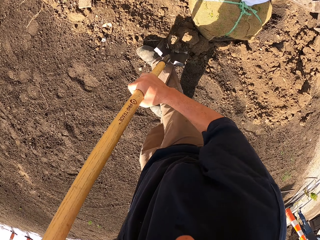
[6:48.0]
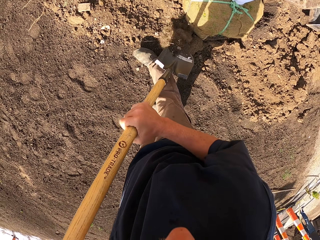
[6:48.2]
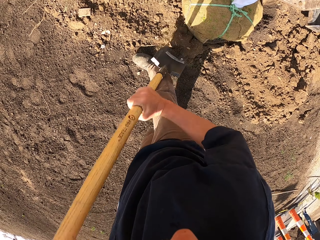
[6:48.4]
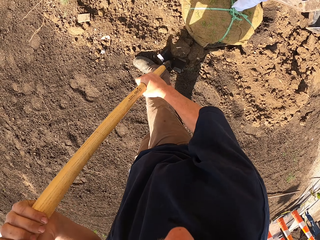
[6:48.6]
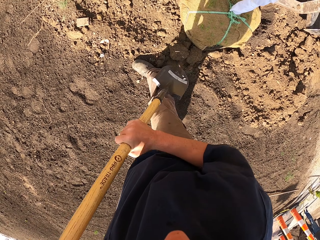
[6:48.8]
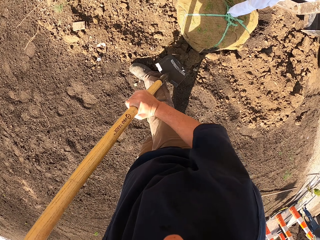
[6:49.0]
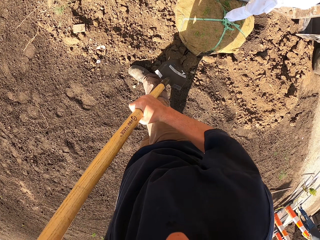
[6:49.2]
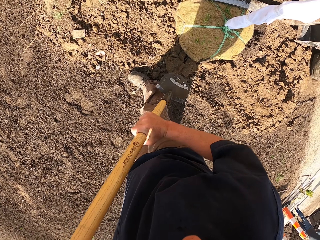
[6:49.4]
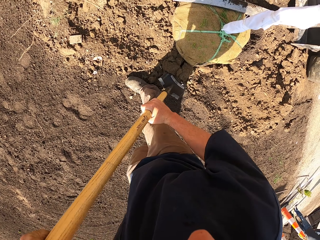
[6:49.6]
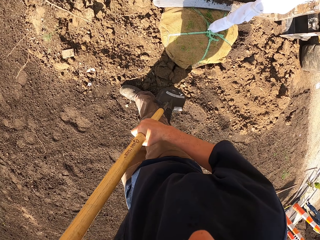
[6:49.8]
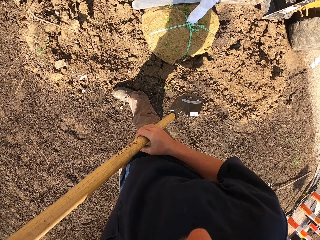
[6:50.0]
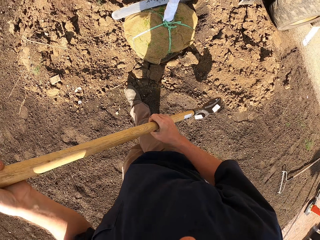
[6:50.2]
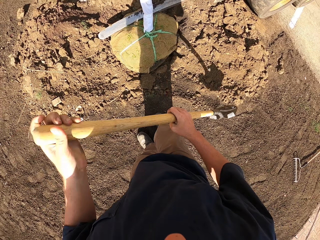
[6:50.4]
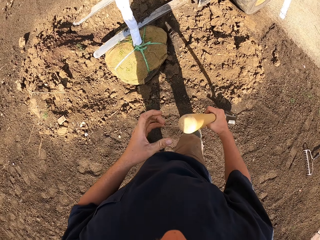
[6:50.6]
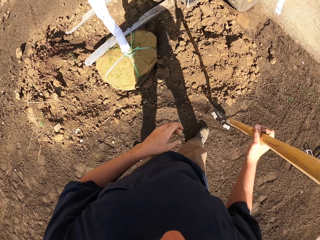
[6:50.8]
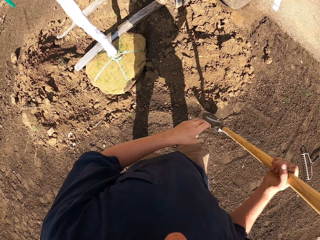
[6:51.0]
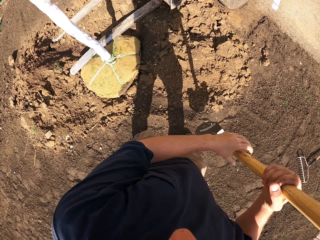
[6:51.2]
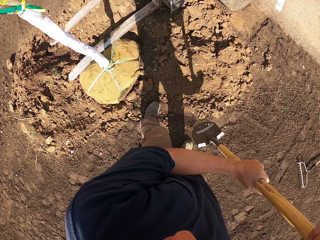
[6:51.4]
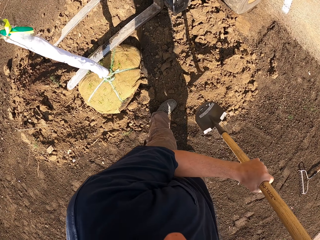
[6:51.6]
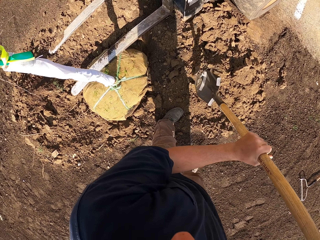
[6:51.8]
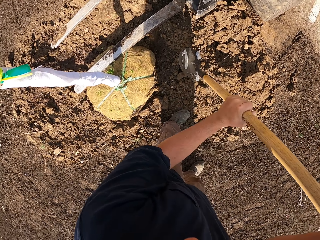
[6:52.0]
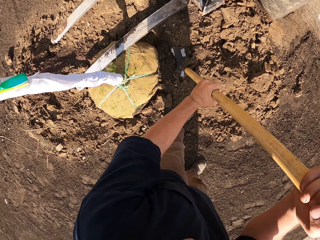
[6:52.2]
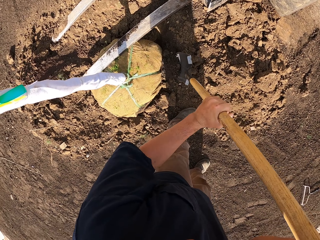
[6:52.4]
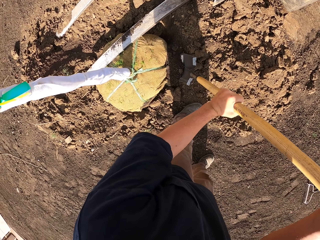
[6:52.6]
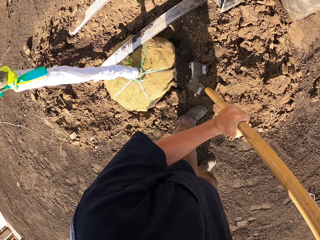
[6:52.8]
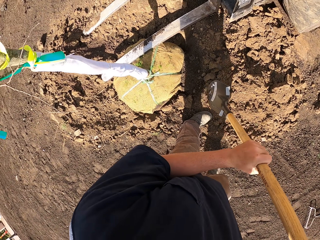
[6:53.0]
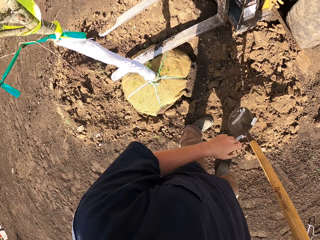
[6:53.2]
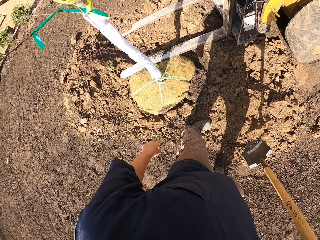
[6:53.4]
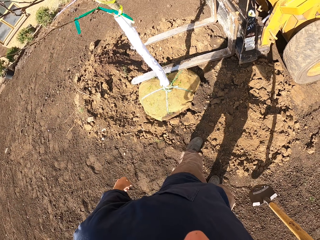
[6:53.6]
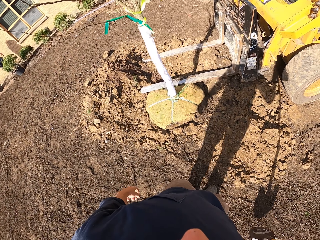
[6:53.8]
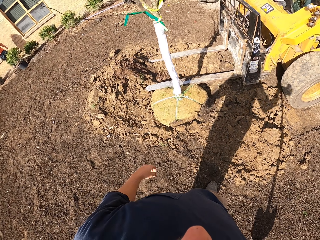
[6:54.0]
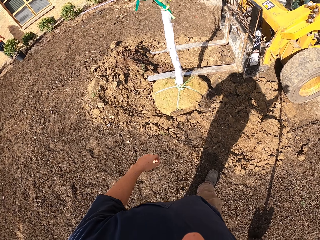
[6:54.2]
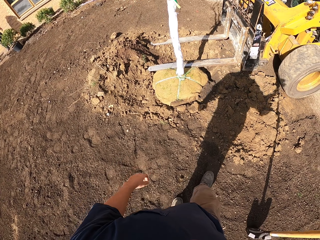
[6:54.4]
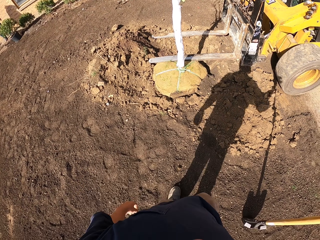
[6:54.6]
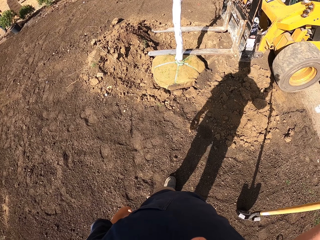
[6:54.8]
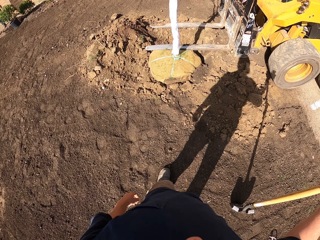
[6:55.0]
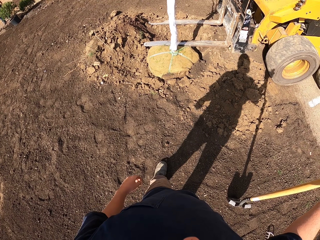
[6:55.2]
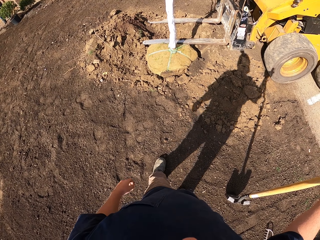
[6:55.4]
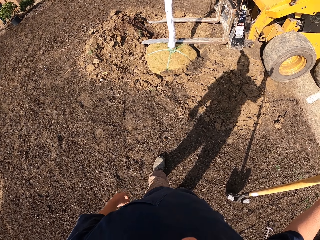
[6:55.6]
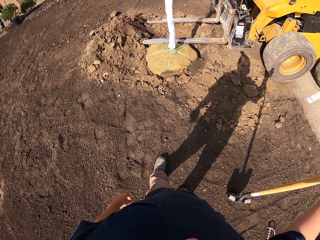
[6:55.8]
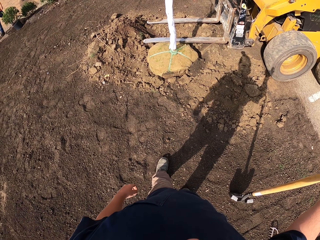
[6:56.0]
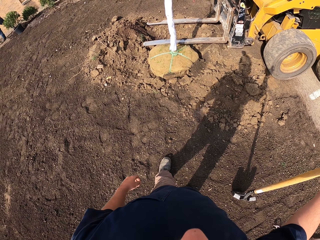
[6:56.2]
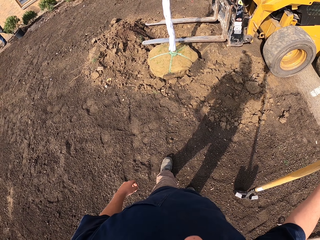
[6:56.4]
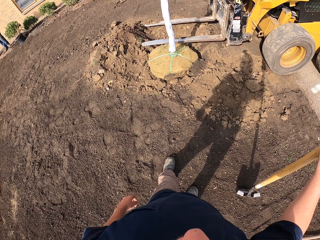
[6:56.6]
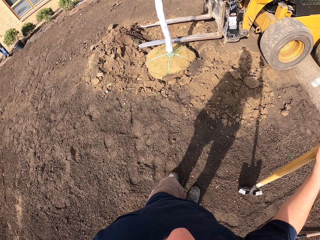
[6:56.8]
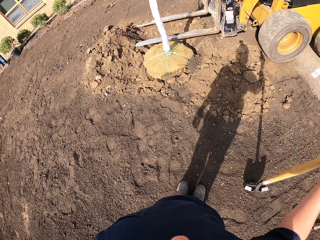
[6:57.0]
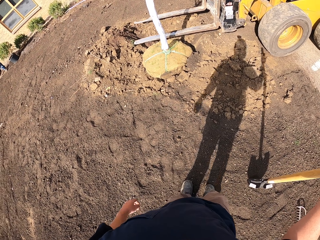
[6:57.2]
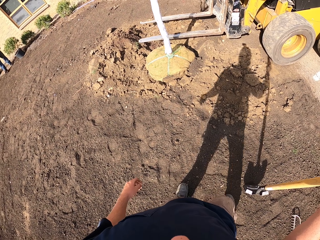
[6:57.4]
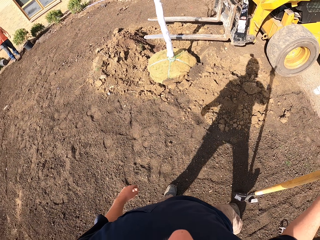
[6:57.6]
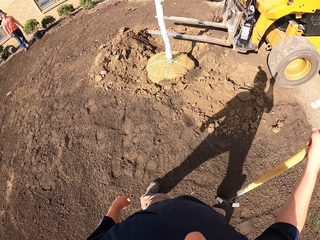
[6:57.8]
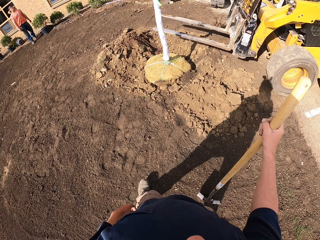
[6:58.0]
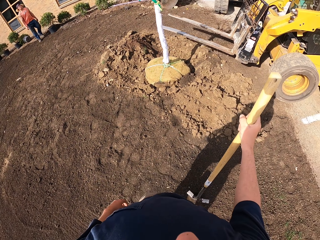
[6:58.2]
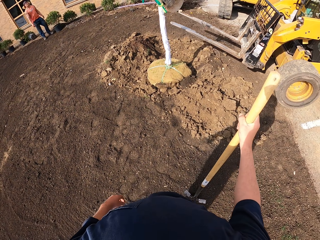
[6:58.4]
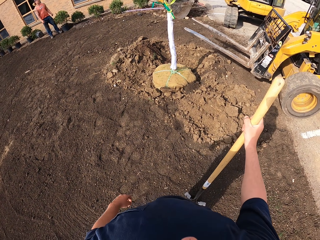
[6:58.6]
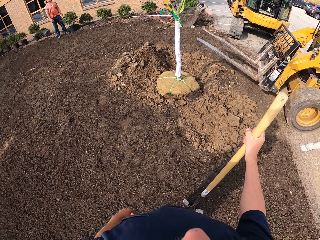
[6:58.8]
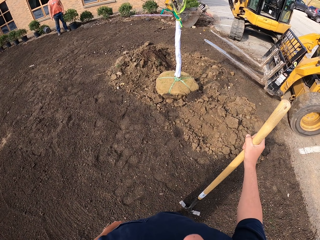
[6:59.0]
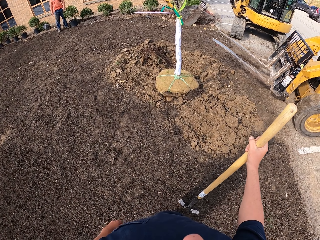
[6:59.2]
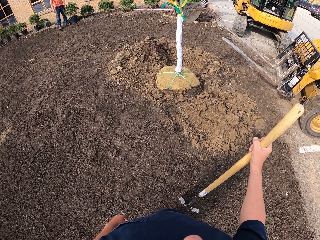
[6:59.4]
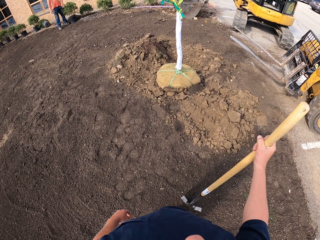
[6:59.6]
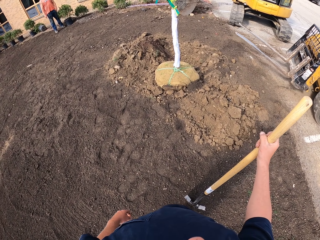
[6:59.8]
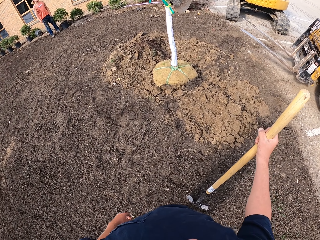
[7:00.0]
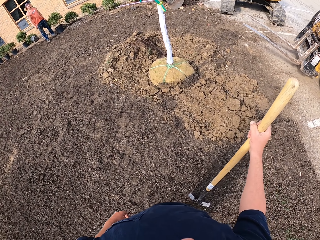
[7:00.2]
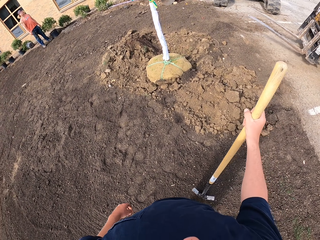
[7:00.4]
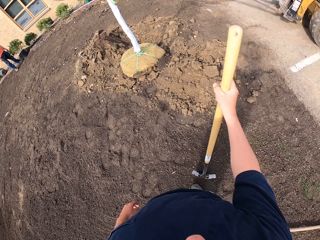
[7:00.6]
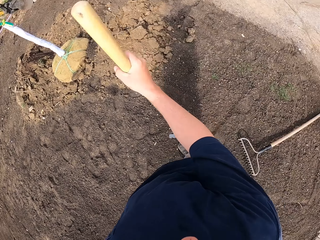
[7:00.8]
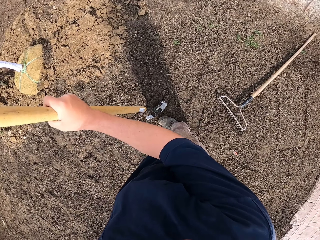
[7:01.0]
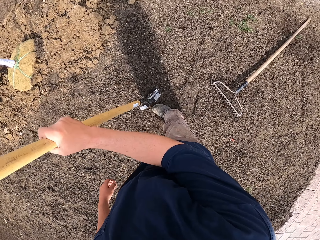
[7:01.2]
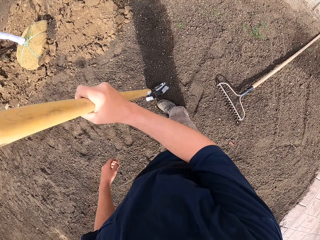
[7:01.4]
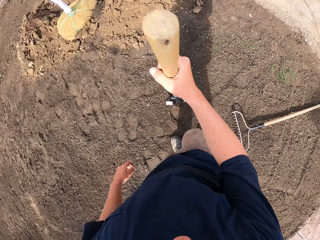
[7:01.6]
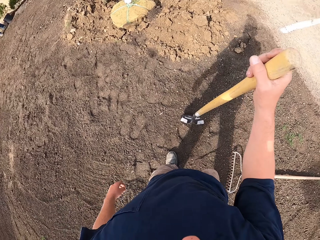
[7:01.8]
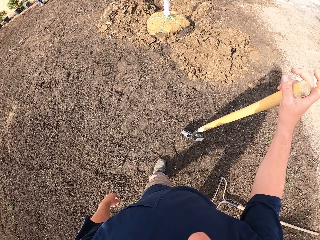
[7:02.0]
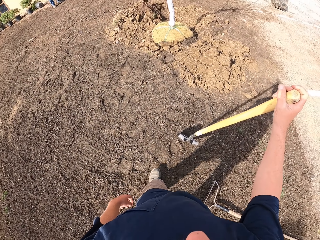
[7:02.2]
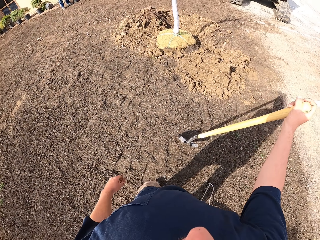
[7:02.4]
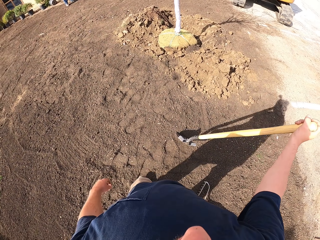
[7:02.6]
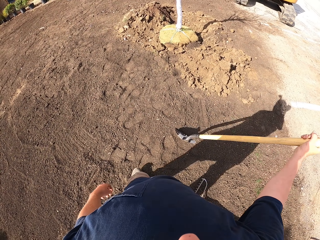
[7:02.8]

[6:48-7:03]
The camera wearer tucks the soil on the ground. They move on the field. They scrape the soil with the shovel. They move on the field. They hold the shovel on the ground. They look around. They move on the field. They look around.

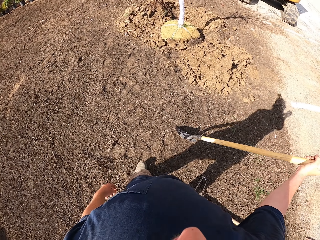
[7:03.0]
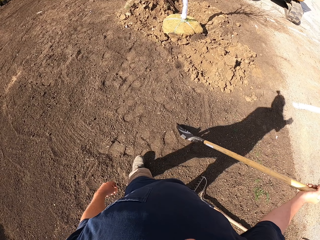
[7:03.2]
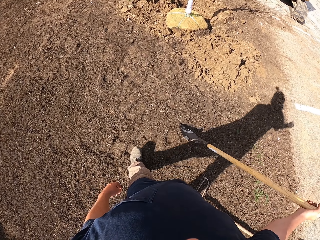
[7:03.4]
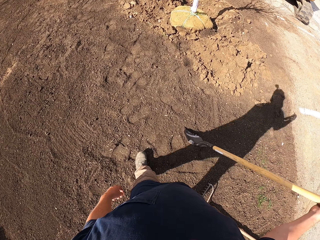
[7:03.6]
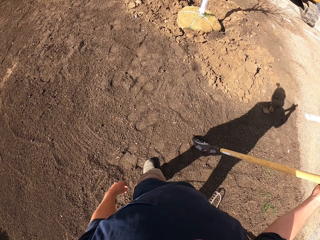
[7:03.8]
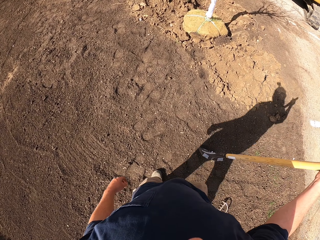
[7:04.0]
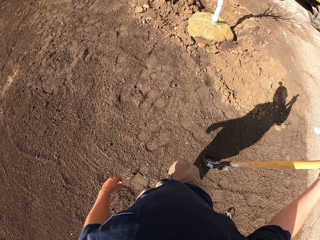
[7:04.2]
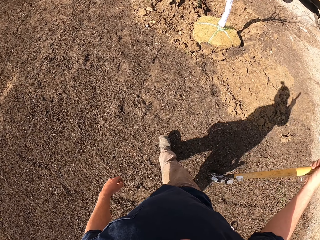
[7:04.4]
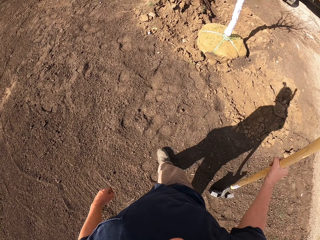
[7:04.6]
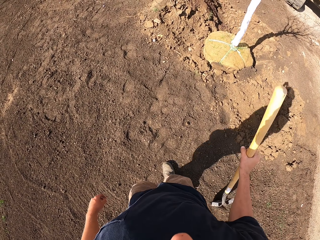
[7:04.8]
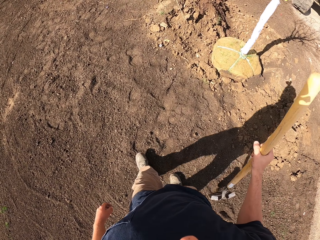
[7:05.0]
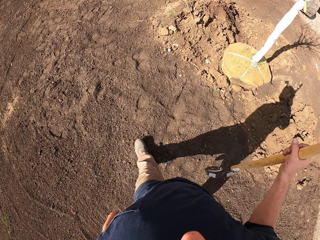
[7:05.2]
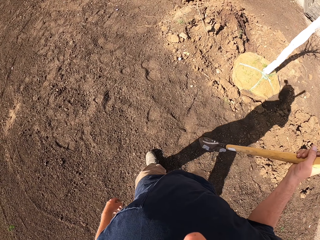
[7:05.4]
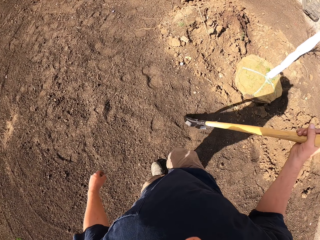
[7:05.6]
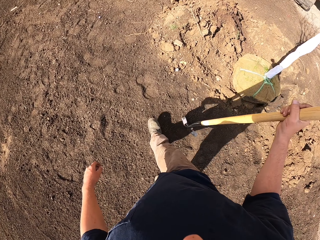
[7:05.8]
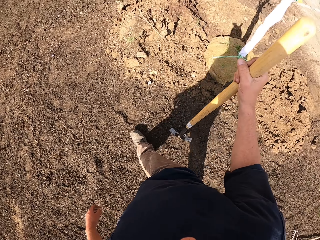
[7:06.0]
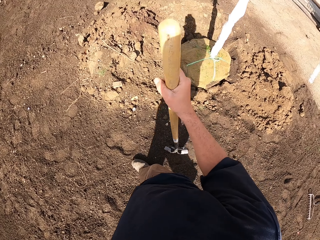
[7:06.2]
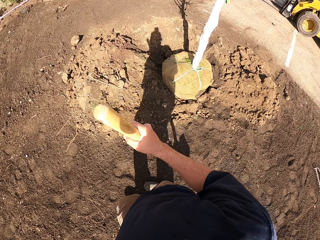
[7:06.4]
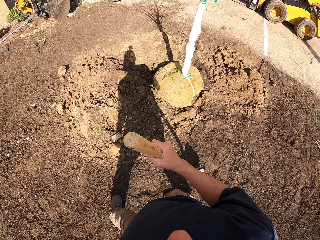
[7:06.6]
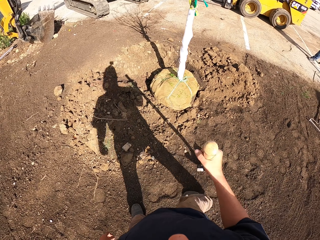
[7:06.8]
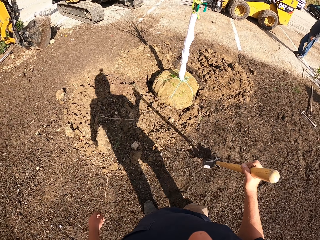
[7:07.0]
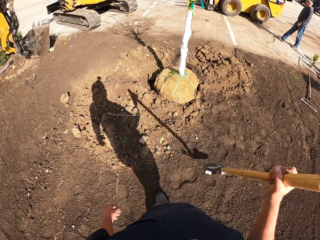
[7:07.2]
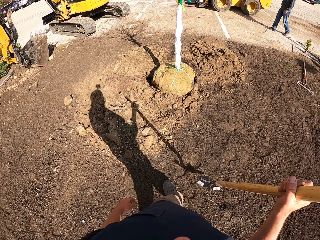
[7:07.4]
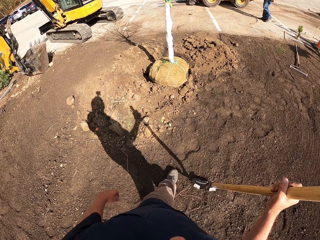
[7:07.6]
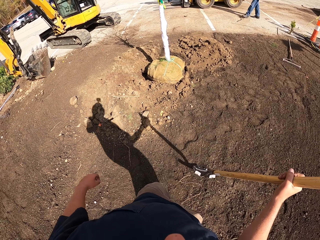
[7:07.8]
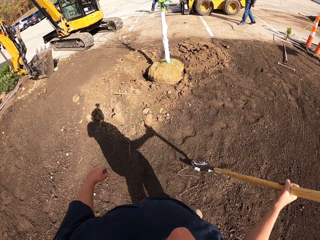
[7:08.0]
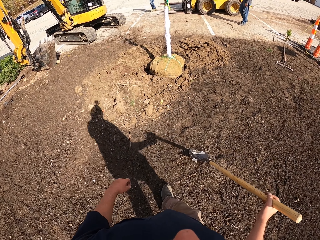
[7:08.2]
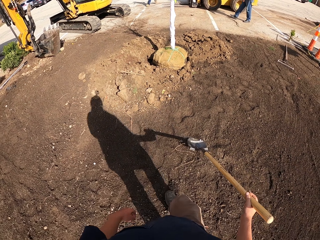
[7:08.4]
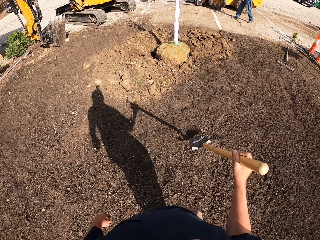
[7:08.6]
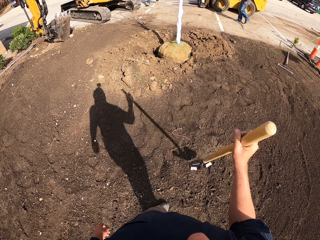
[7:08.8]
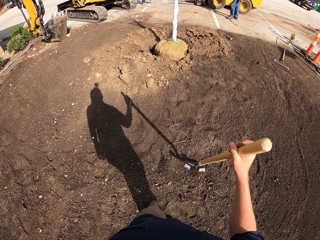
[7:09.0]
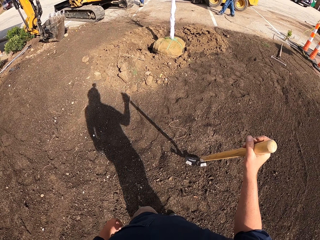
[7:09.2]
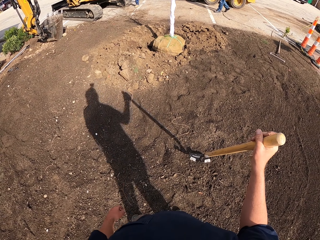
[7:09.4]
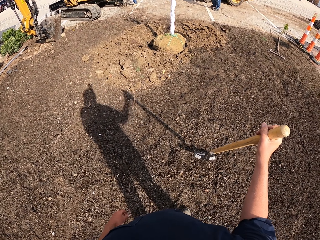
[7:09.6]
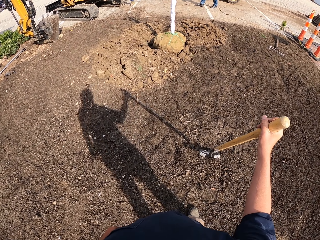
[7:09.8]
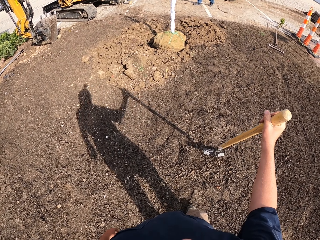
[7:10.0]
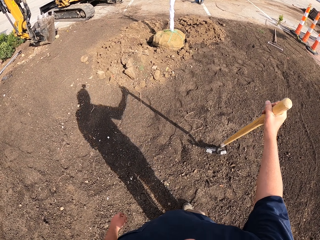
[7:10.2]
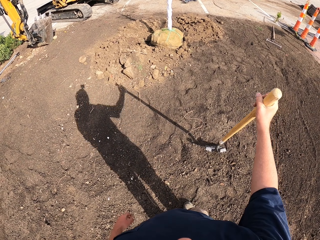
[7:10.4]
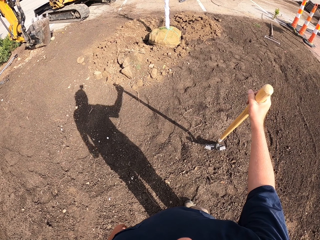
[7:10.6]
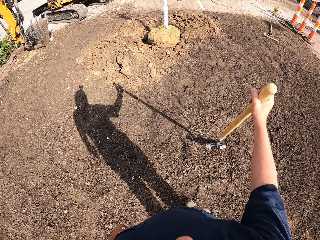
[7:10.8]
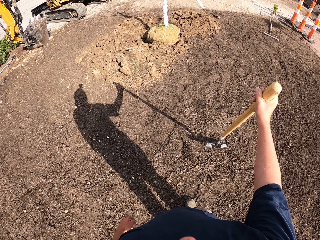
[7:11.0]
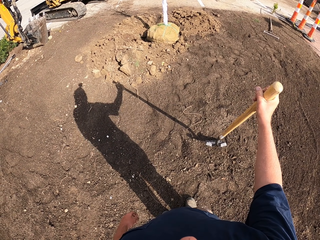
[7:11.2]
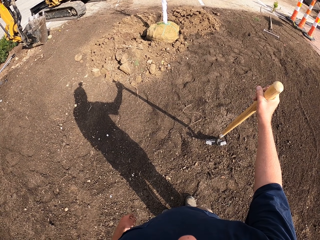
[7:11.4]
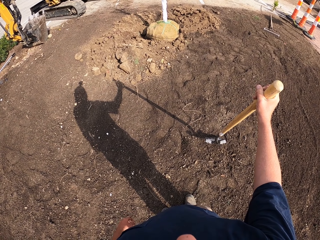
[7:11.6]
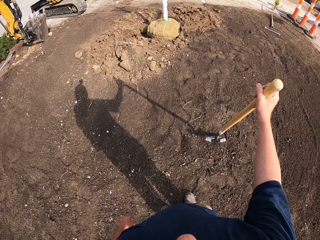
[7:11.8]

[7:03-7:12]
The camera wearer walks on the field. They backpedal on the field. They look around.
